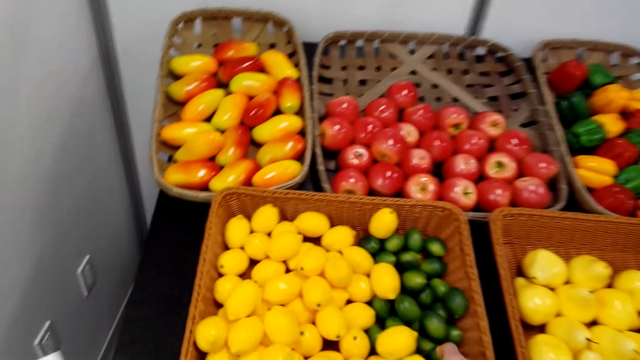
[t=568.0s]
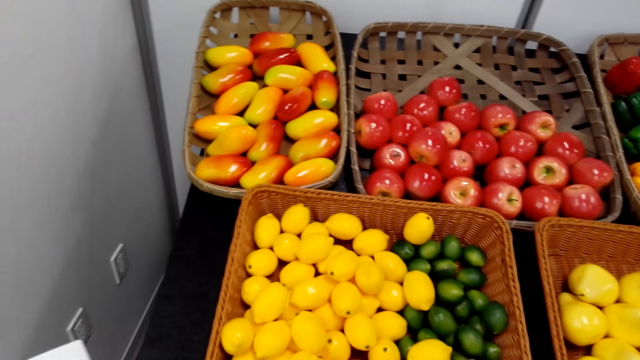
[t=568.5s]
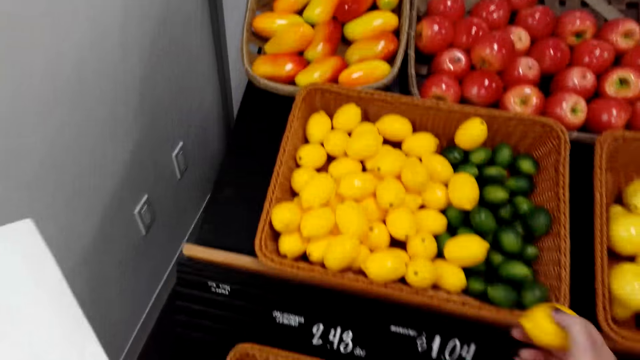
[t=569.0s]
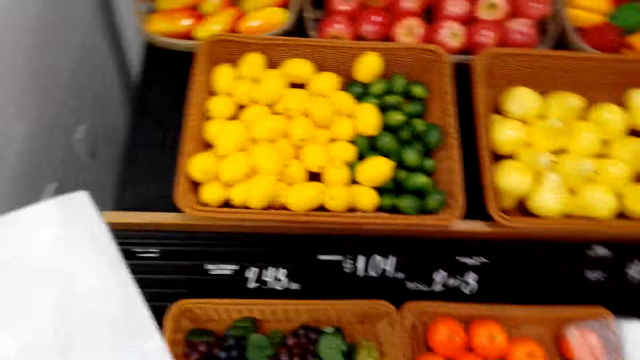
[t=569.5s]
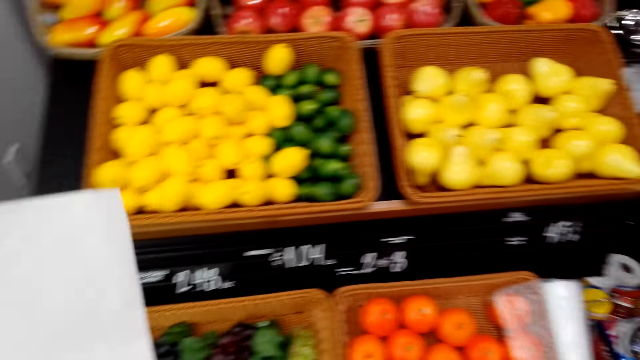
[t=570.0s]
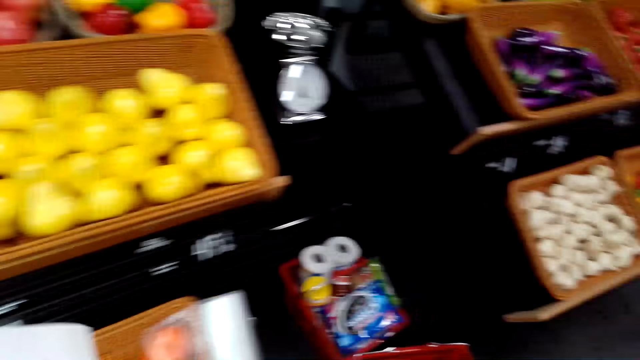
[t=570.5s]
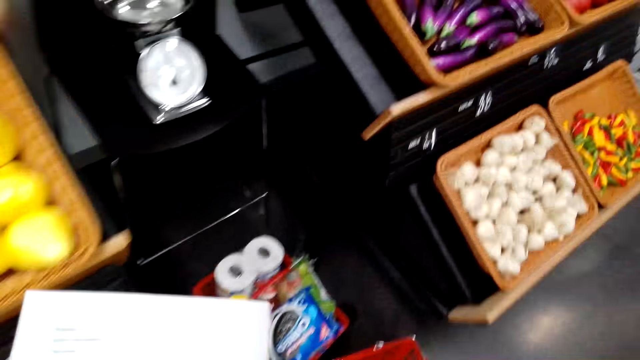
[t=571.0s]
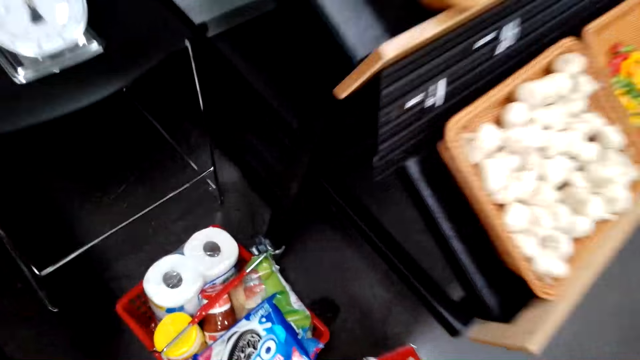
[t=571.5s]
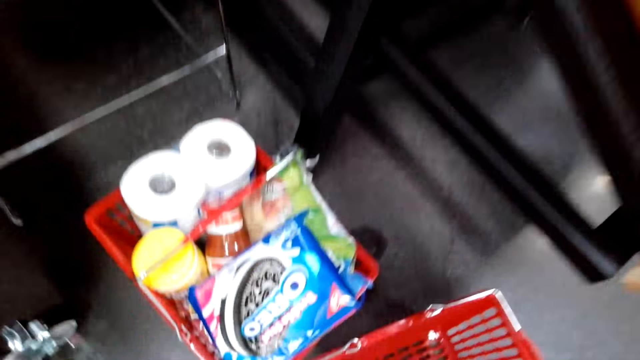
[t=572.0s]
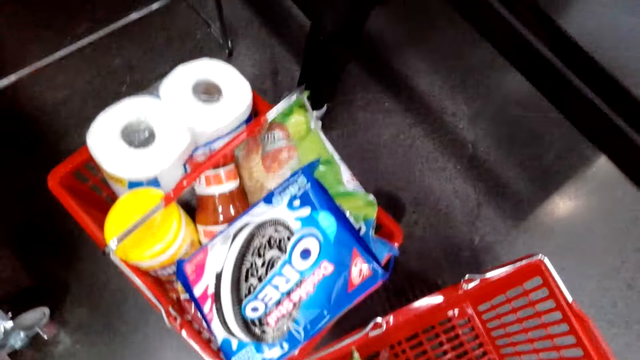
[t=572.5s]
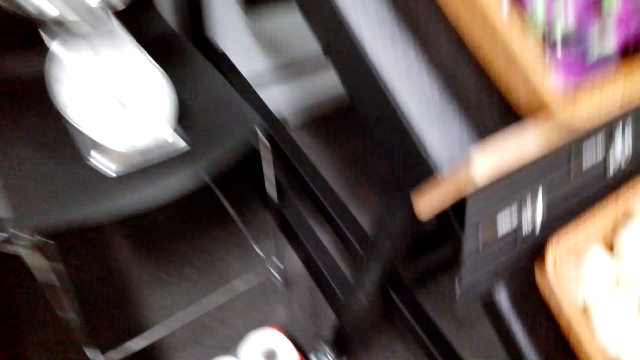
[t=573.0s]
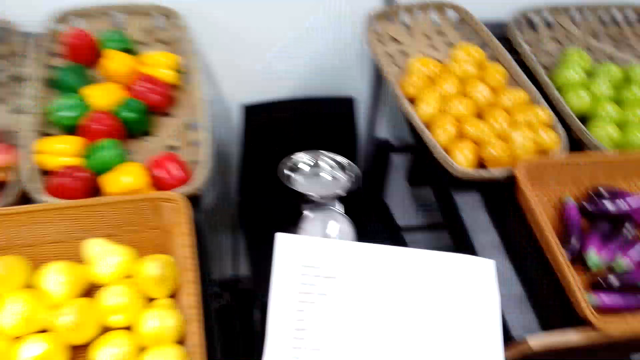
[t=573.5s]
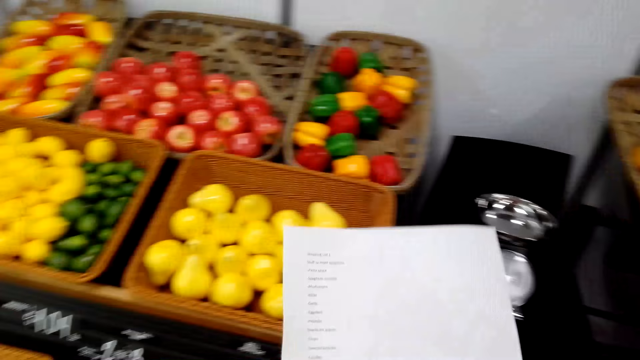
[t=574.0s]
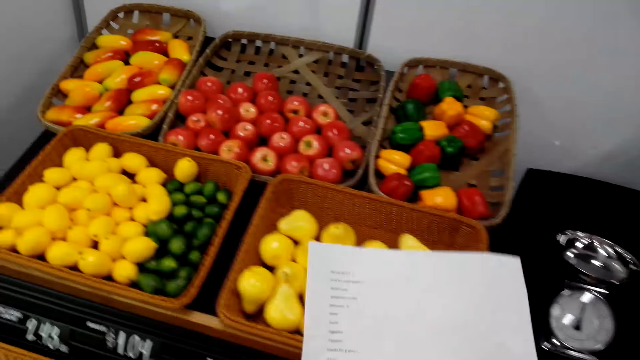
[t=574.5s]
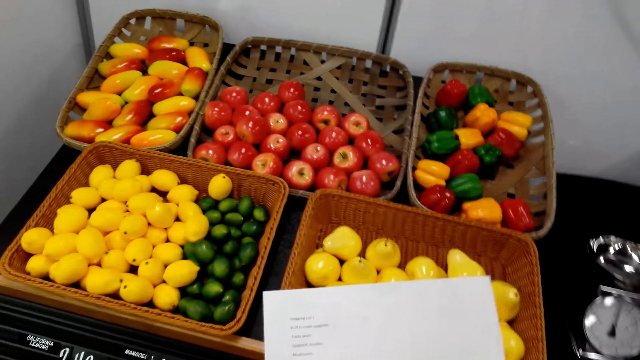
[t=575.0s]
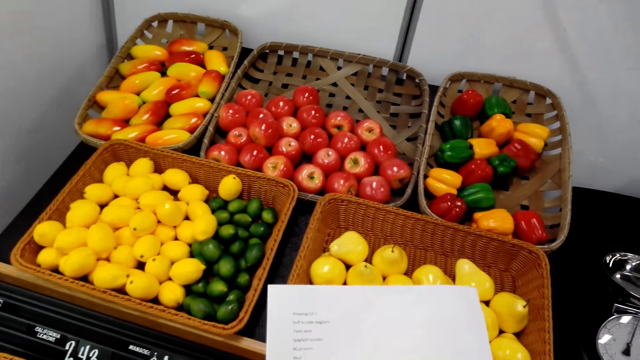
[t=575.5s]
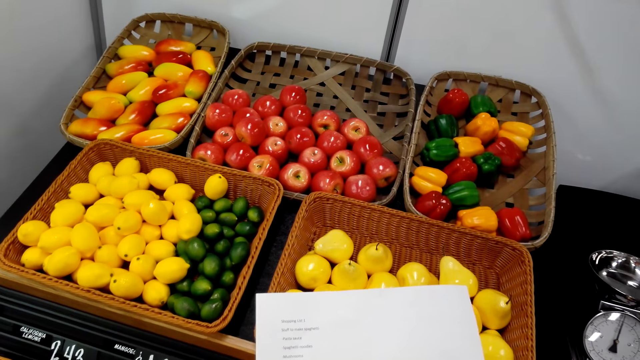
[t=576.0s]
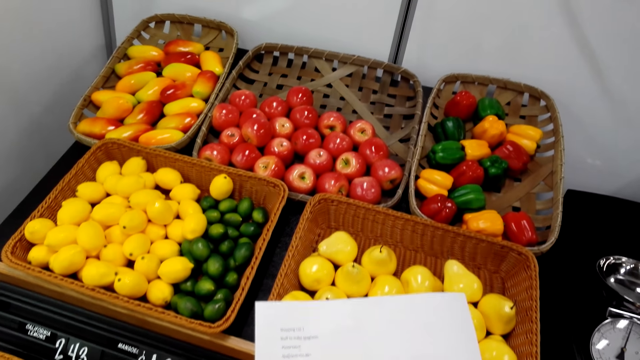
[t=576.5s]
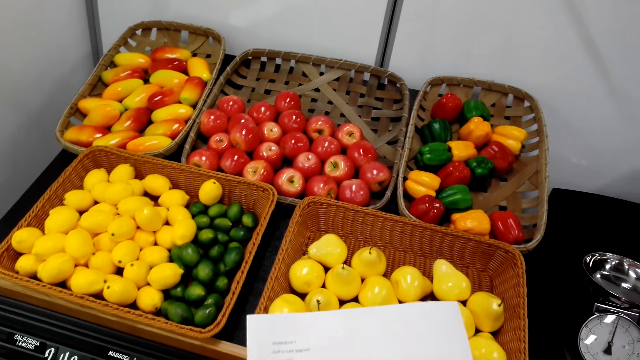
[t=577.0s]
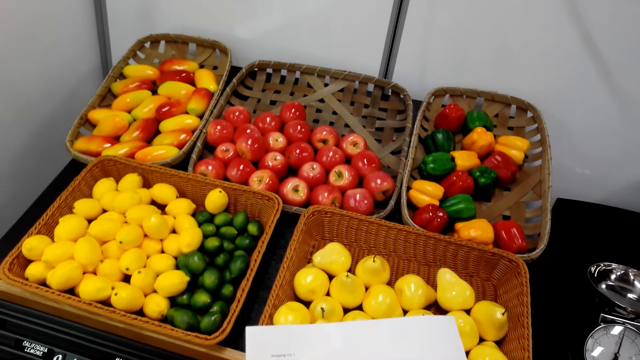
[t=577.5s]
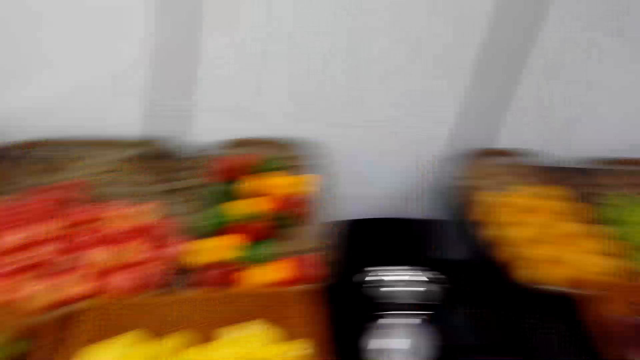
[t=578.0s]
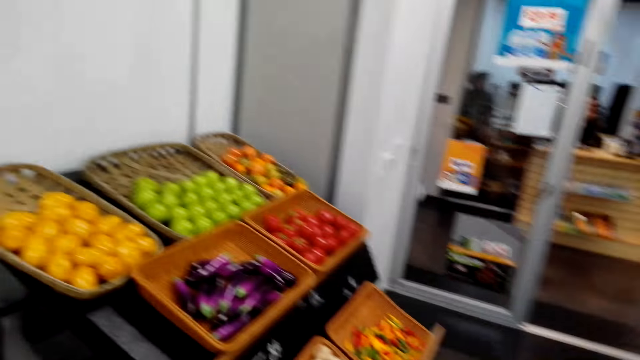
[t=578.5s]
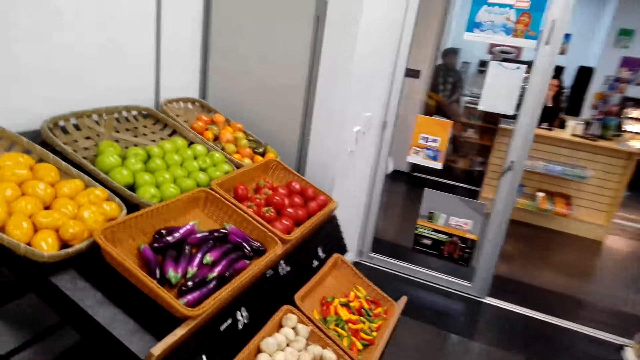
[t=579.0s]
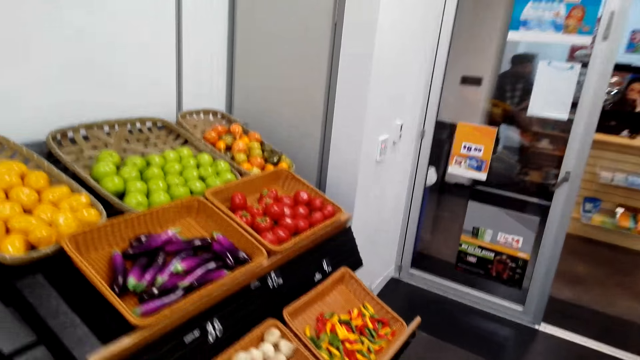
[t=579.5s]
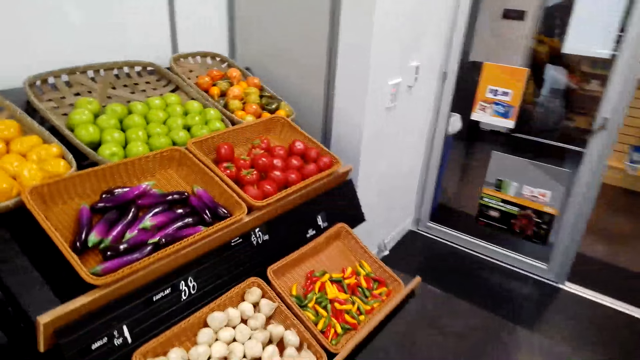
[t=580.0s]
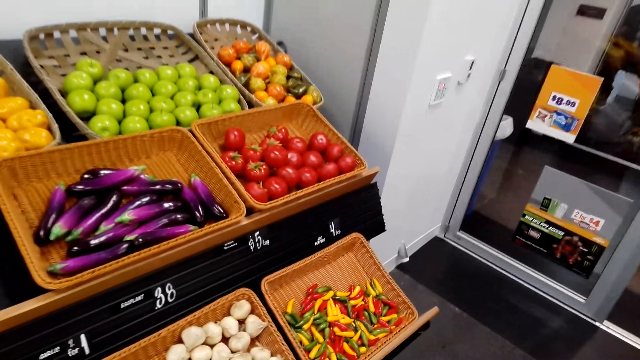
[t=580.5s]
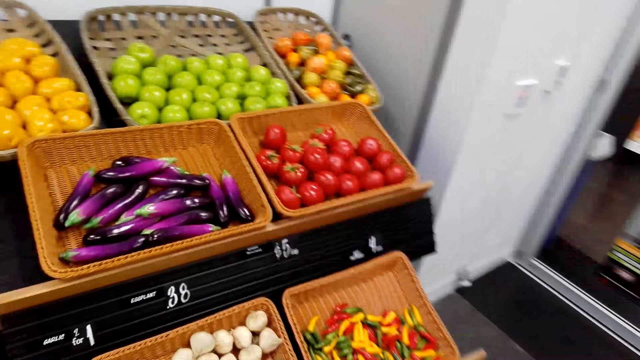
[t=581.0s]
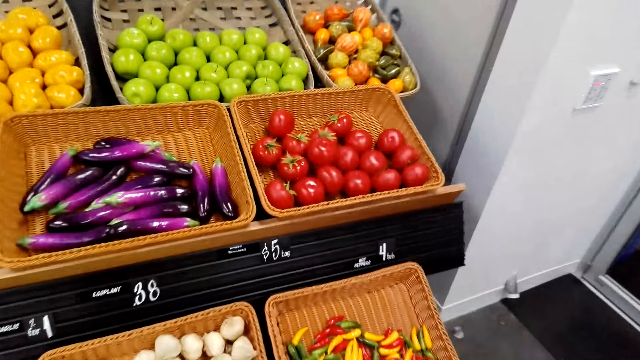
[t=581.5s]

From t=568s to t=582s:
The camera wearer picks up a lemon. They take vegetables in the reef basket. They stare at the list. They turn around.

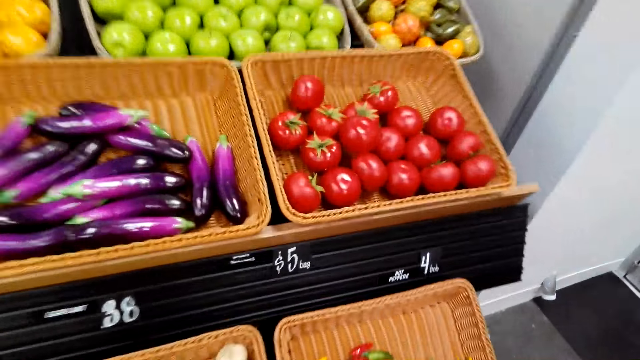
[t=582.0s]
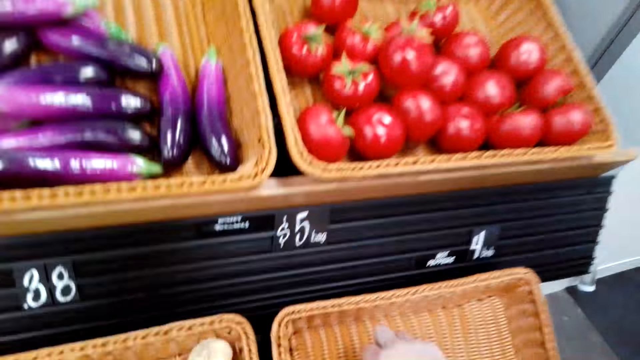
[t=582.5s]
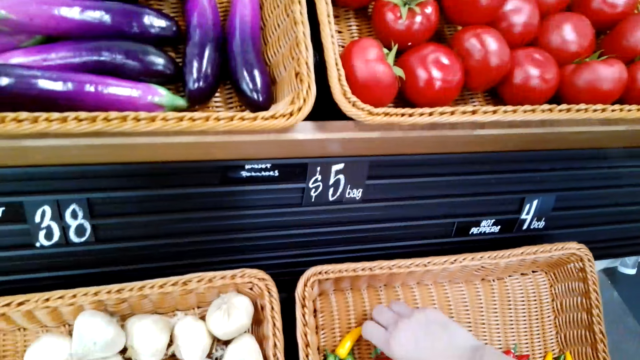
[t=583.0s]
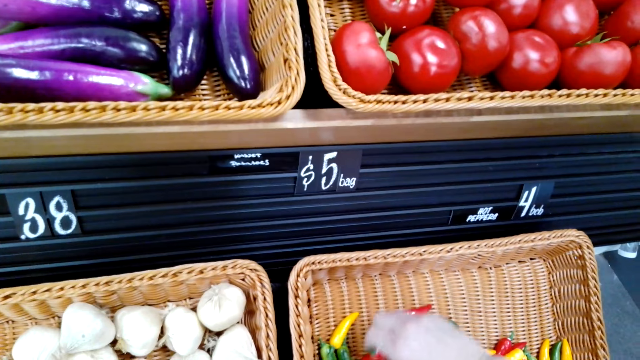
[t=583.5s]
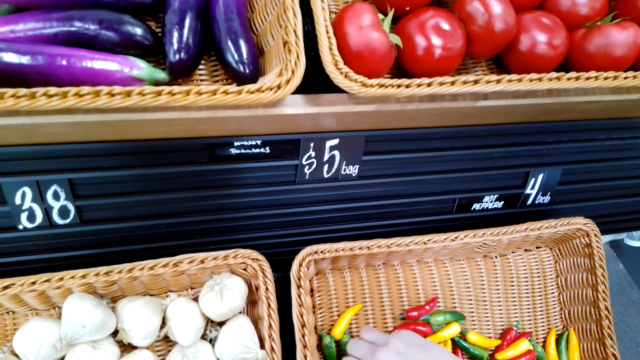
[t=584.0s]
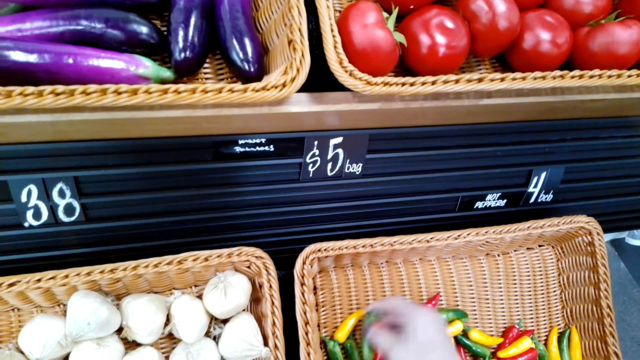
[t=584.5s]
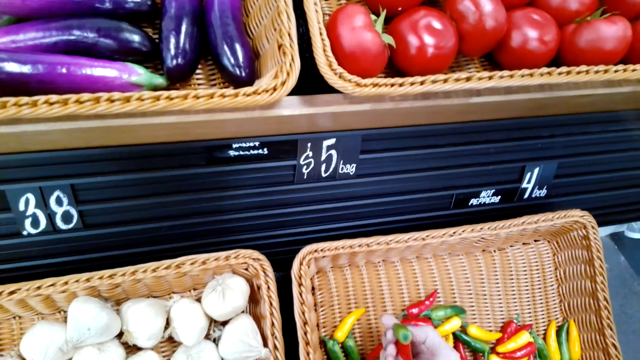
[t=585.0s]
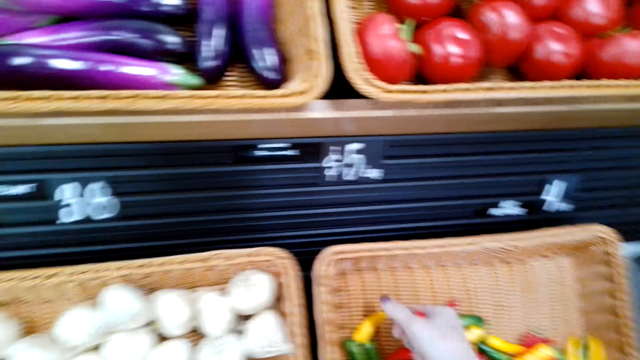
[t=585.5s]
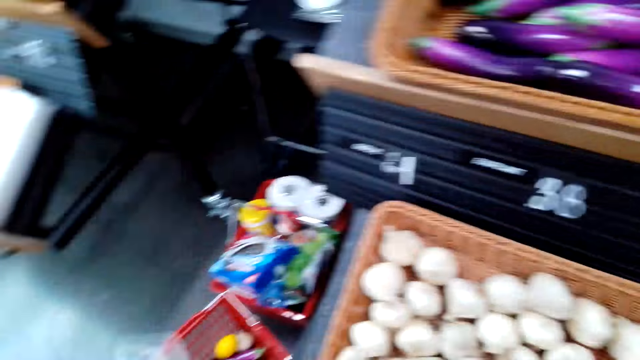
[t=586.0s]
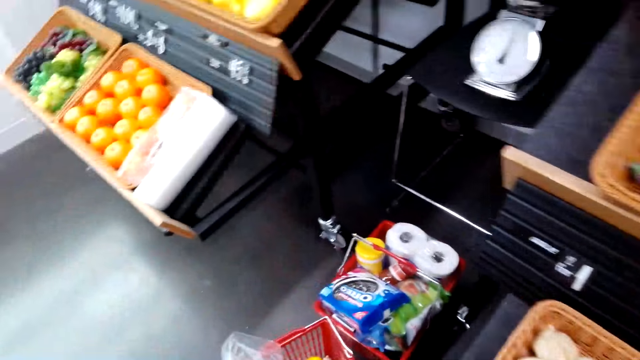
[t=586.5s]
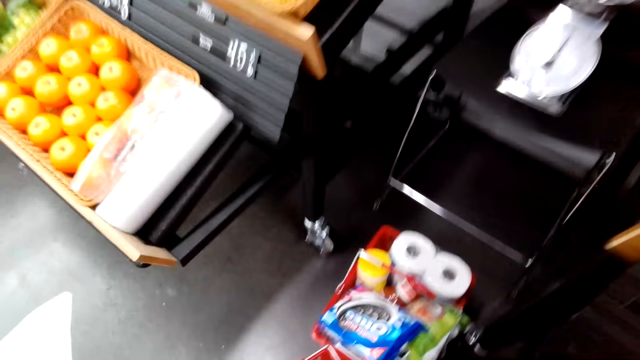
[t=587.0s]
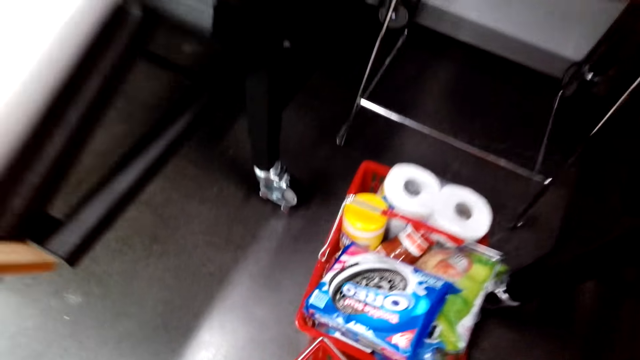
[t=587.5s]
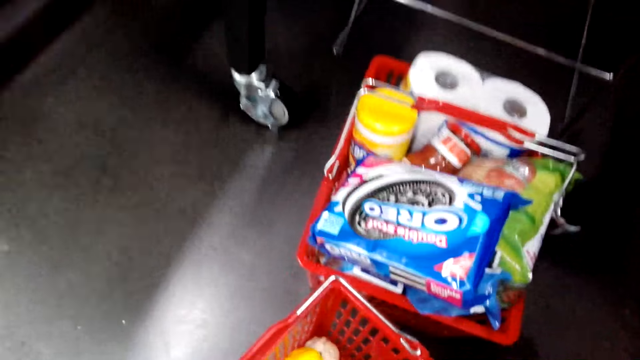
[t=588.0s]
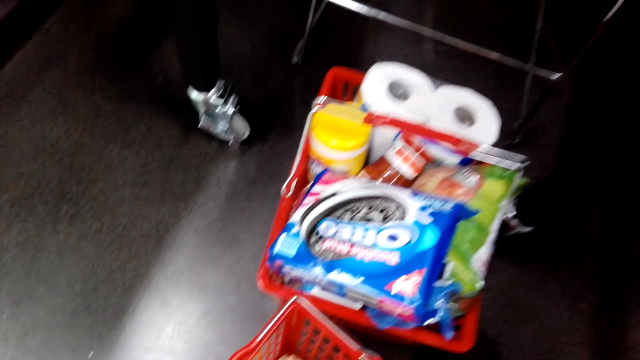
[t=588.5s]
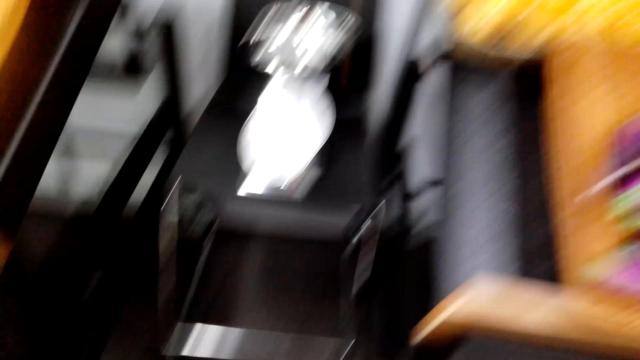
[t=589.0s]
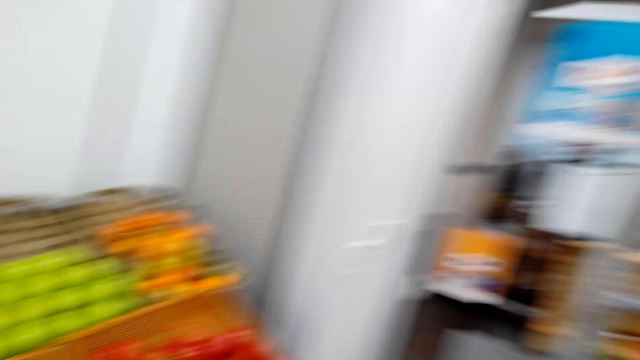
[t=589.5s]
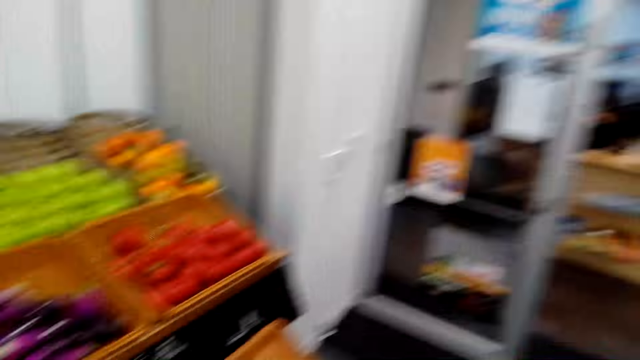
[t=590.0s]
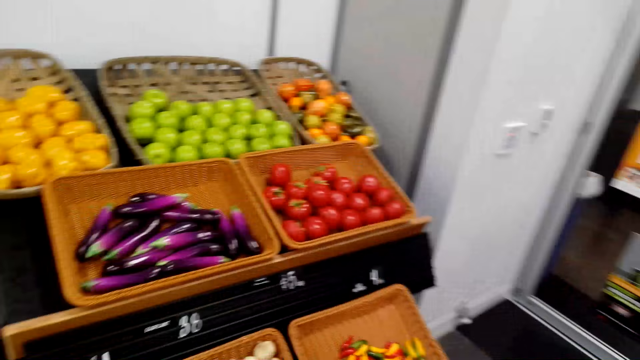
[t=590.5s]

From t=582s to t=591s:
The camera wearer picks up a chili pepper. They turn around.
